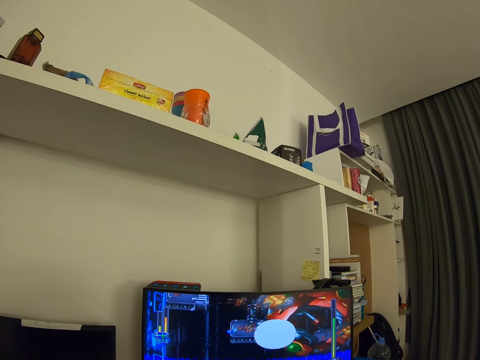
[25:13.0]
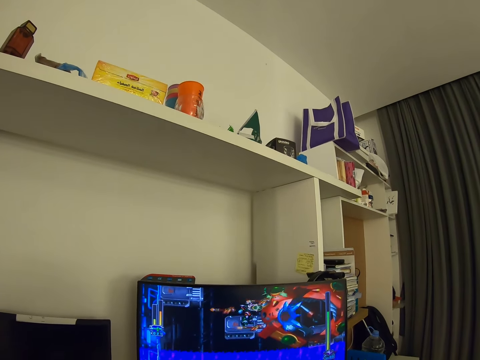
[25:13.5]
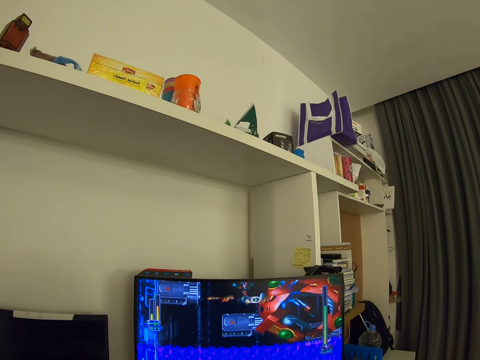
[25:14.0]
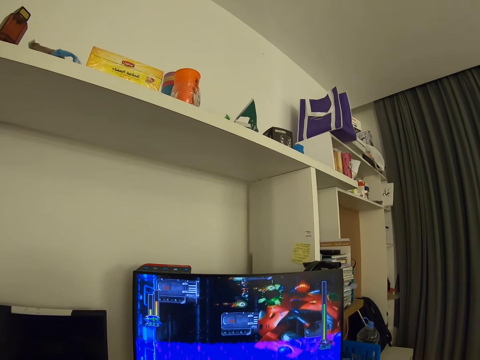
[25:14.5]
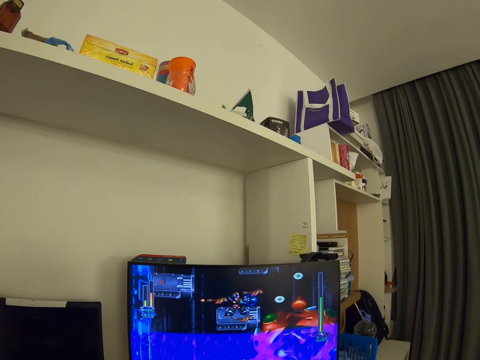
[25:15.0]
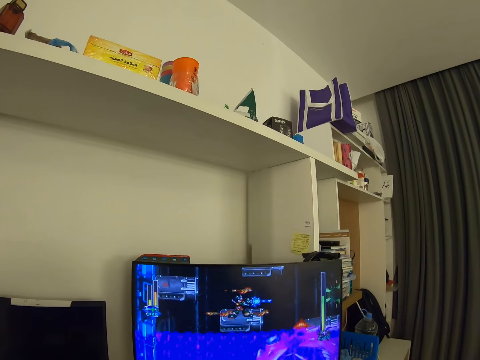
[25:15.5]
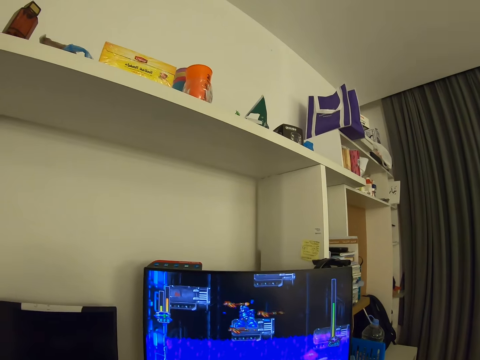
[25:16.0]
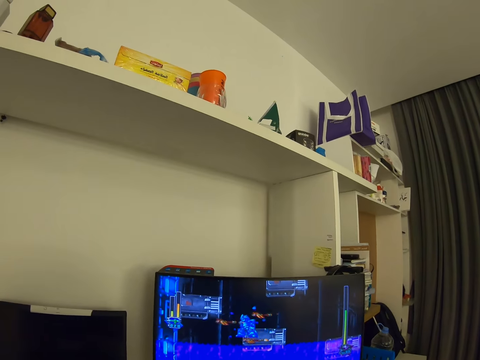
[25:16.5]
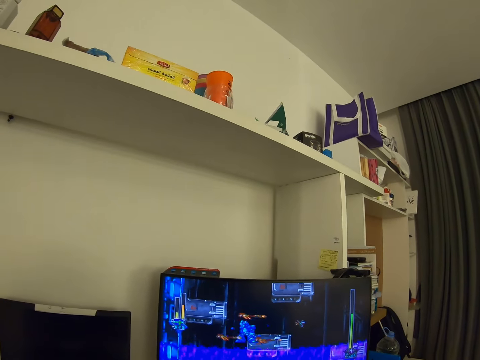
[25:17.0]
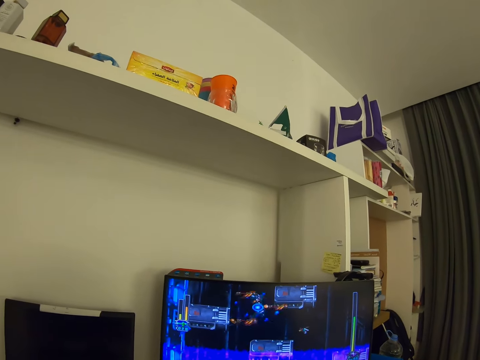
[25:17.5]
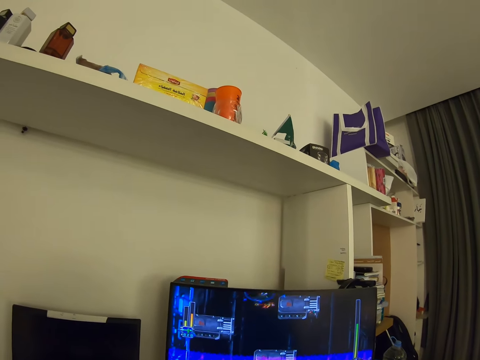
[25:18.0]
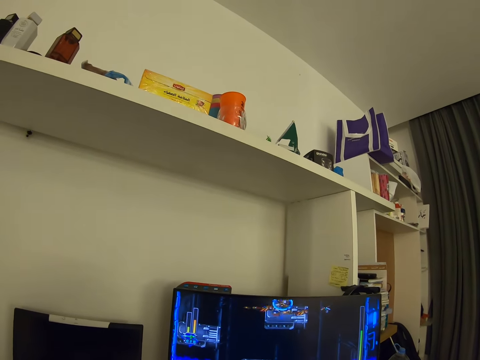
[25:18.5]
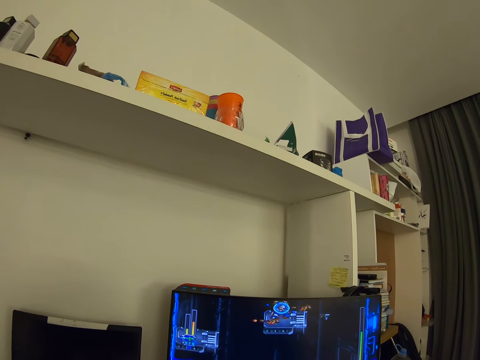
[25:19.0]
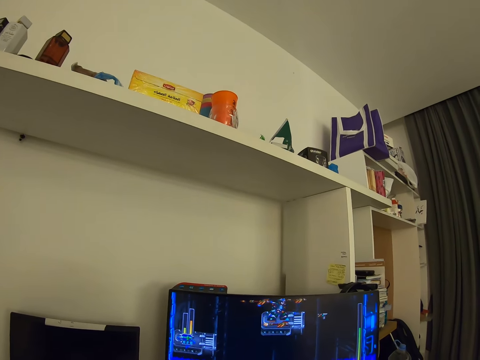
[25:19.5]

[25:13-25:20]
The camera wearer plays a game on the computer.

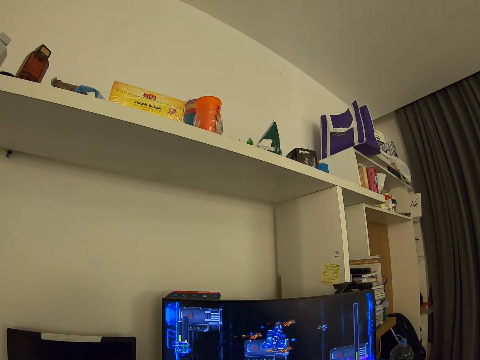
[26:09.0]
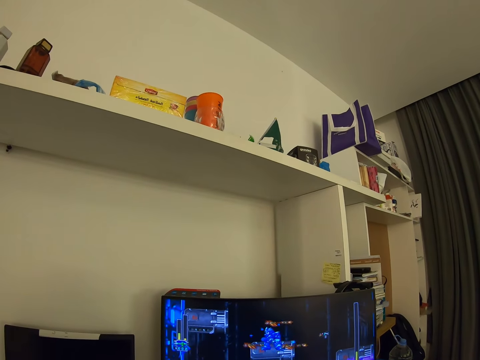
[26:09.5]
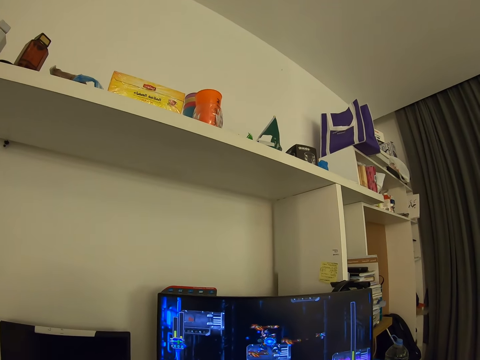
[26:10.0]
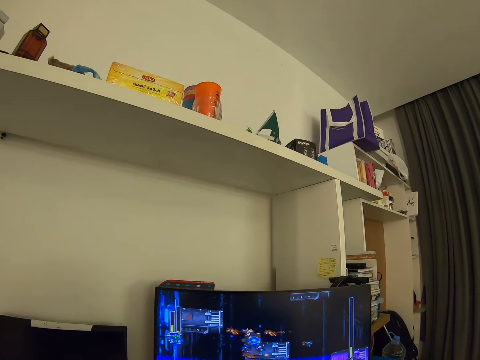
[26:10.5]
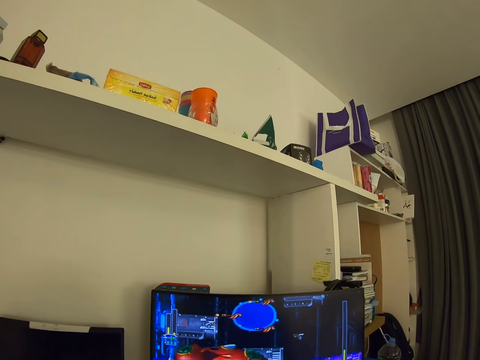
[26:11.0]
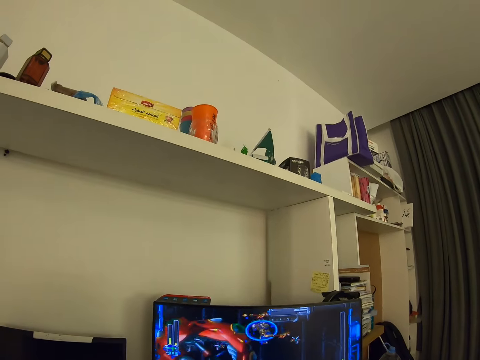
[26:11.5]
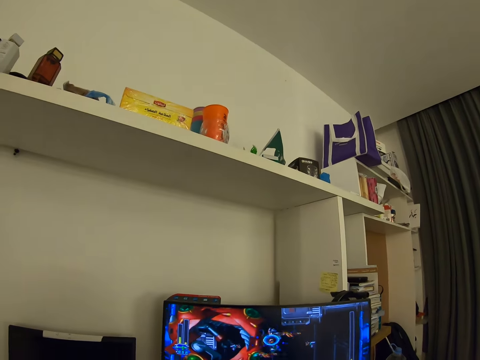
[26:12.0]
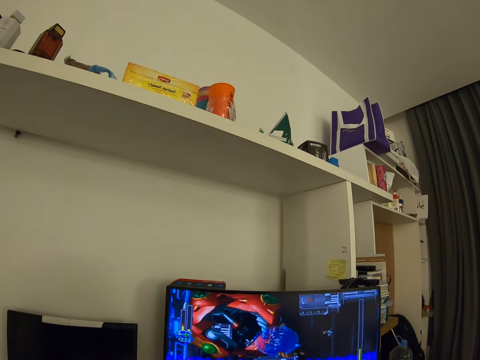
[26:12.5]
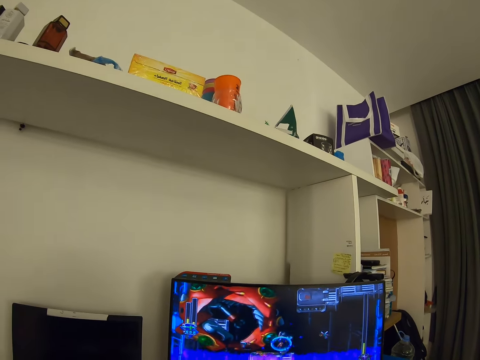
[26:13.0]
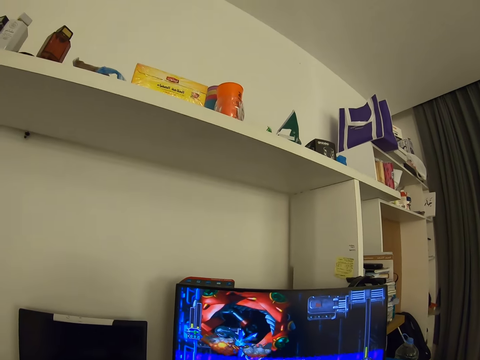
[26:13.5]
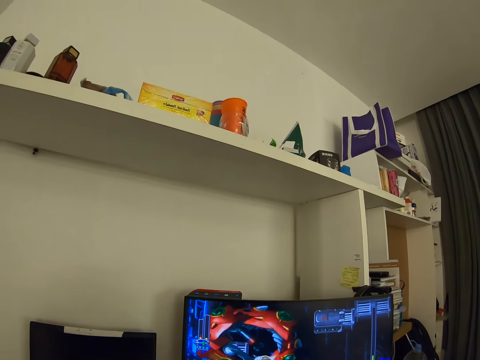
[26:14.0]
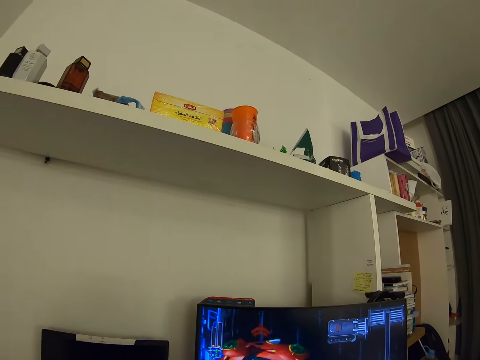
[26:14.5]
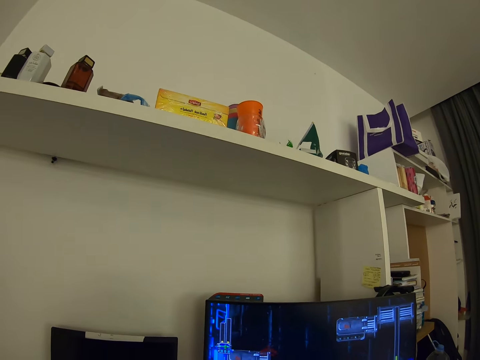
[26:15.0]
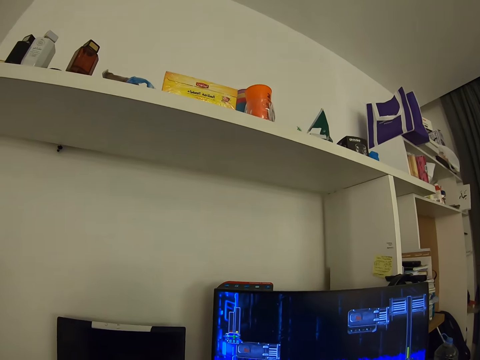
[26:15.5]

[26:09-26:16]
The camera wearer plays a game on the computer.

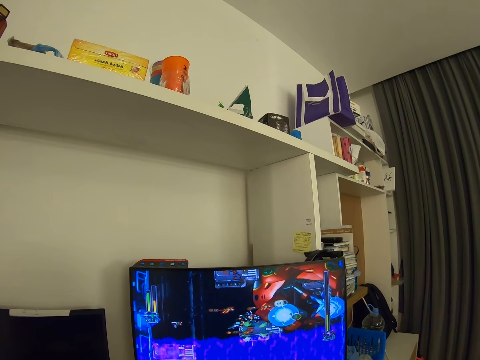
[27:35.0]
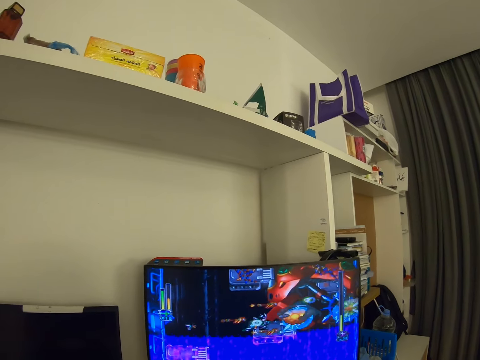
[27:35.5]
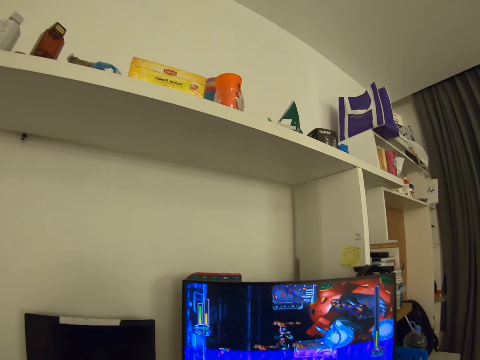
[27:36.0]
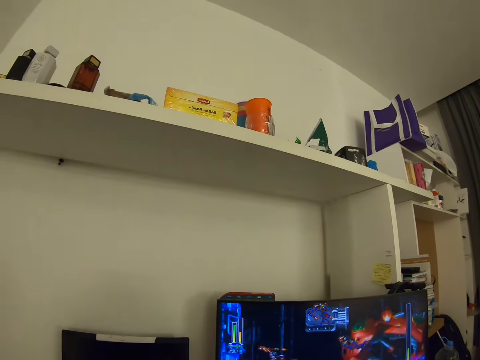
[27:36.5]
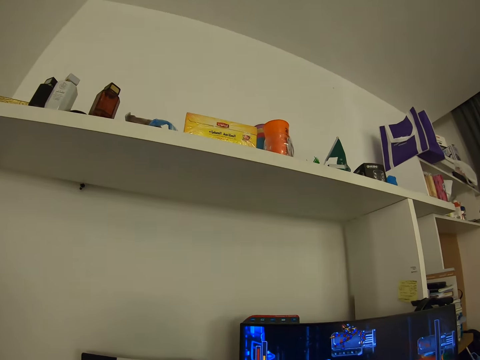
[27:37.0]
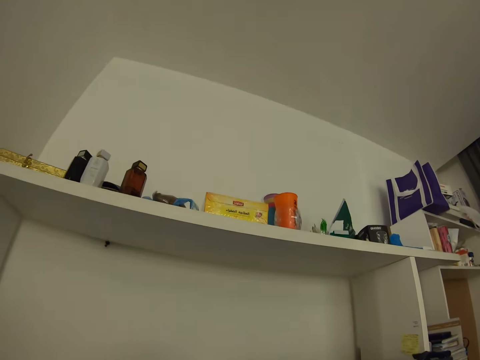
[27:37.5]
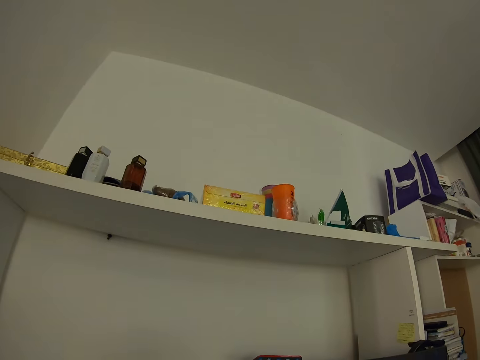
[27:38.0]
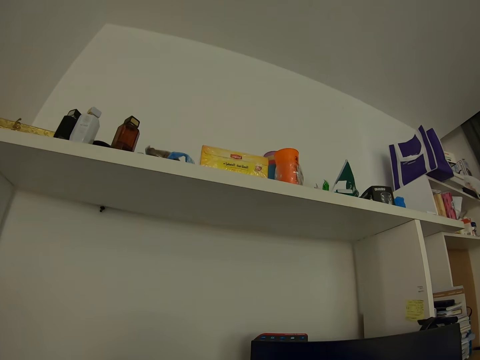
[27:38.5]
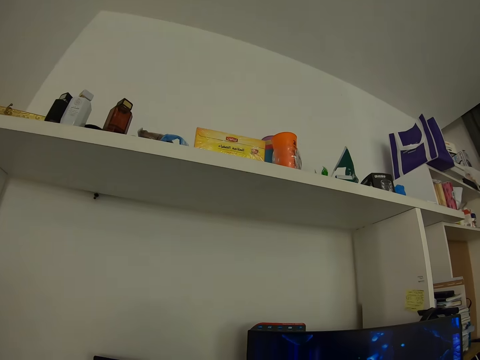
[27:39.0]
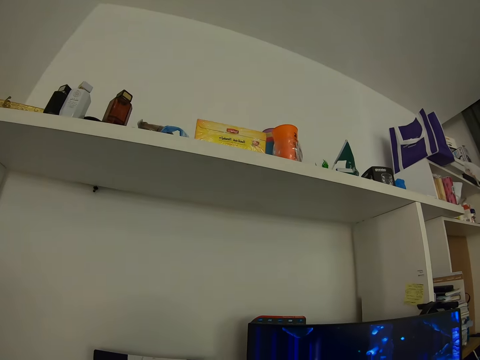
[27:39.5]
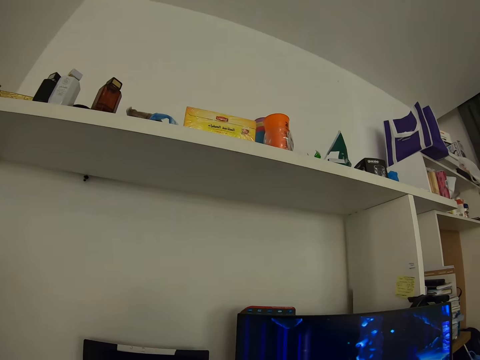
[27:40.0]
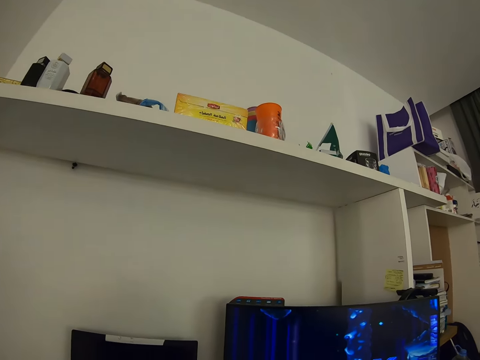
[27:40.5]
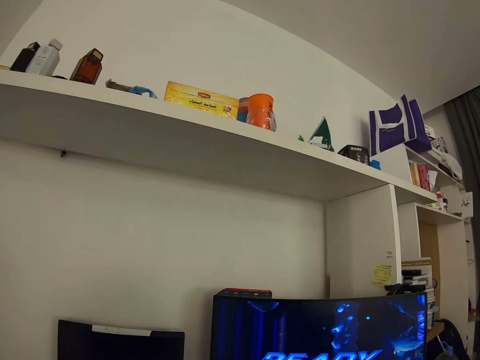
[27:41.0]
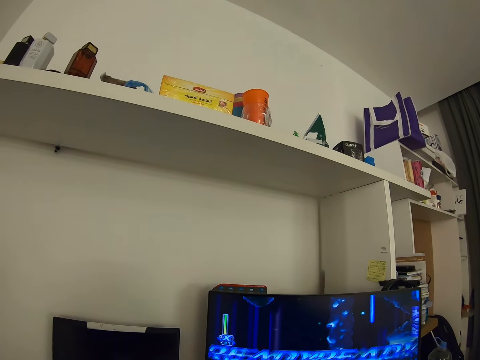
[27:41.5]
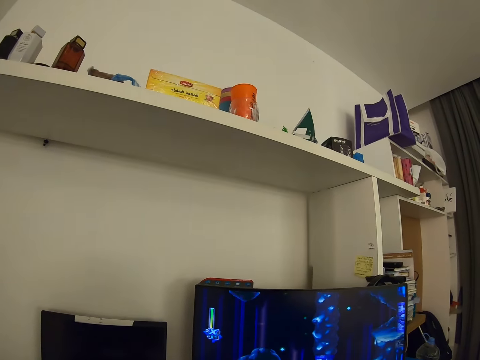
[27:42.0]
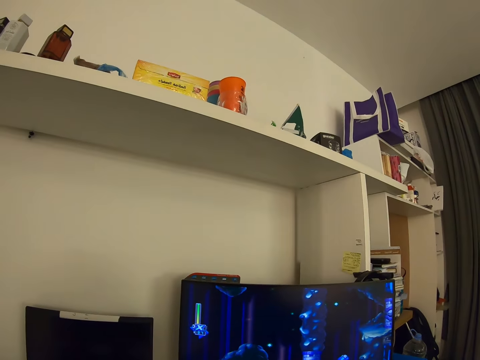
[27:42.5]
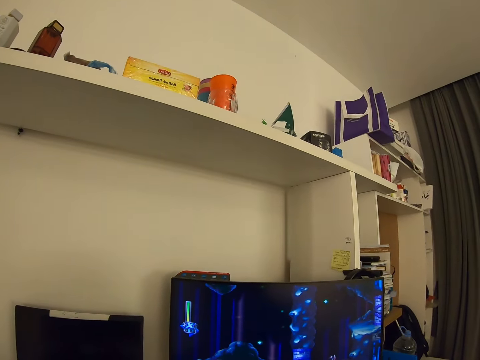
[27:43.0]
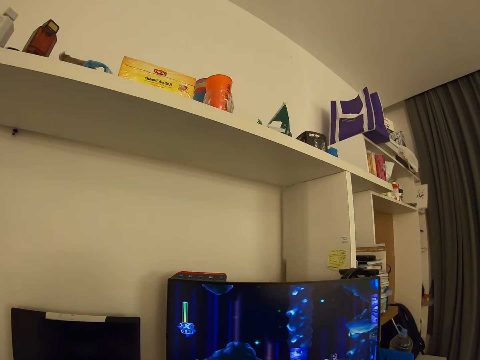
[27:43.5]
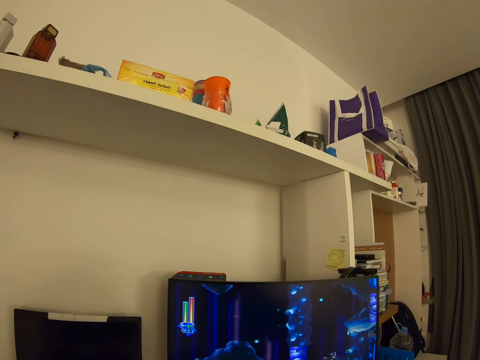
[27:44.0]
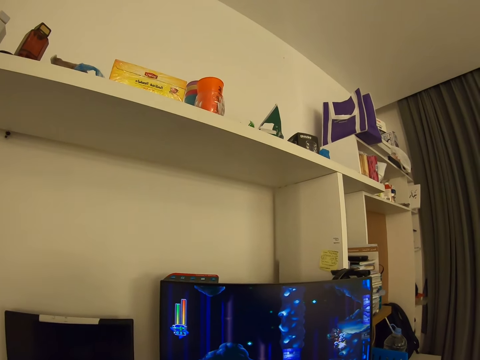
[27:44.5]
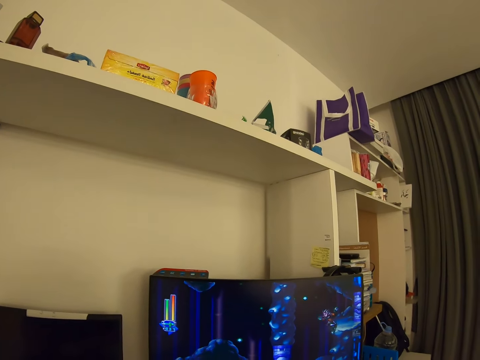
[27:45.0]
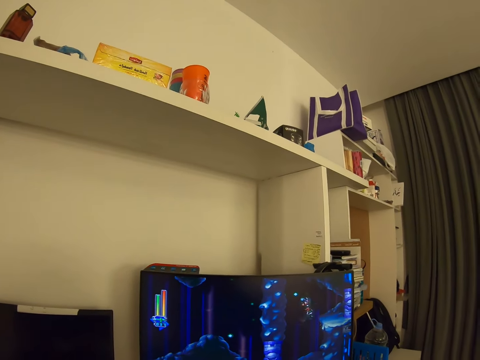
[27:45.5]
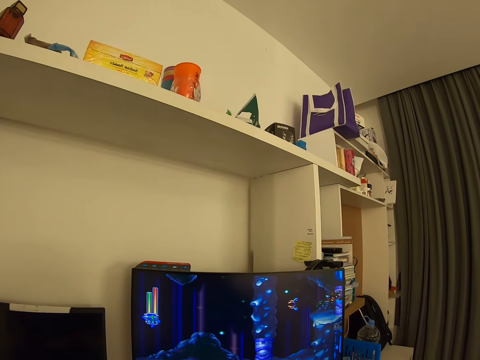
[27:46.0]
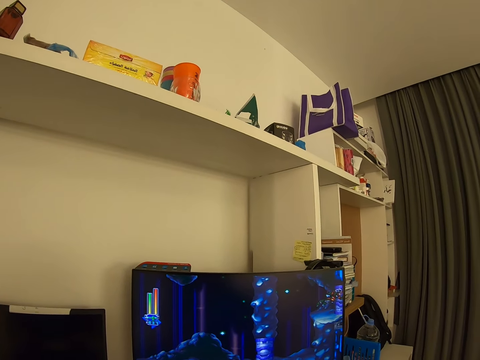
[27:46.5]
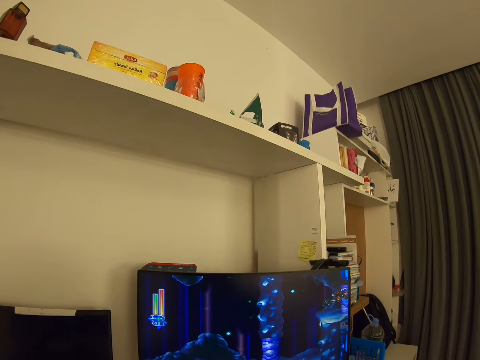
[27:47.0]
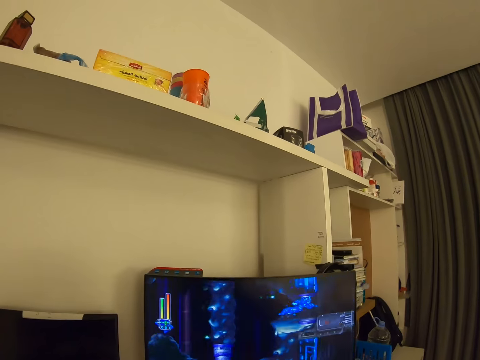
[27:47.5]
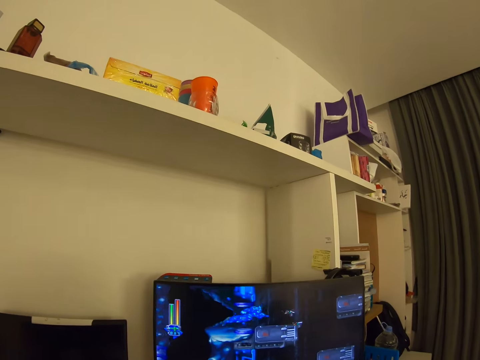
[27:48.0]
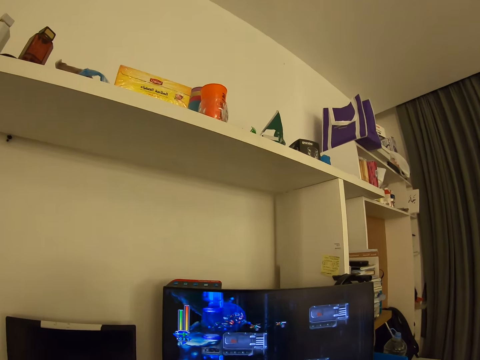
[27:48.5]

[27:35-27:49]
The camera wearer plays a game on the computer. They look around. They play a video game on the computer.
